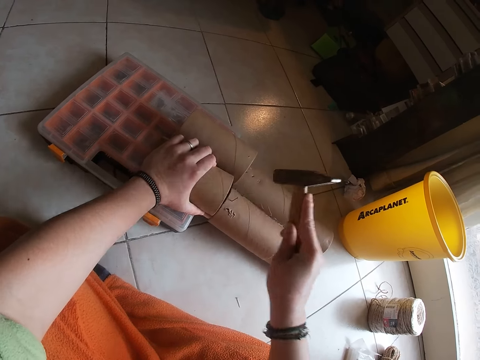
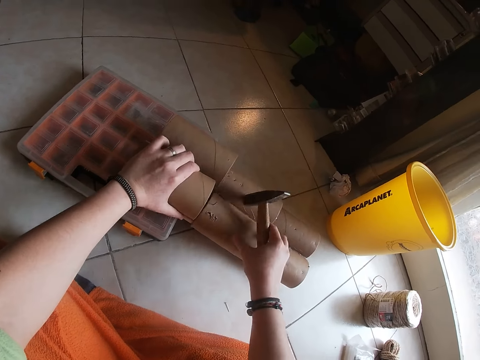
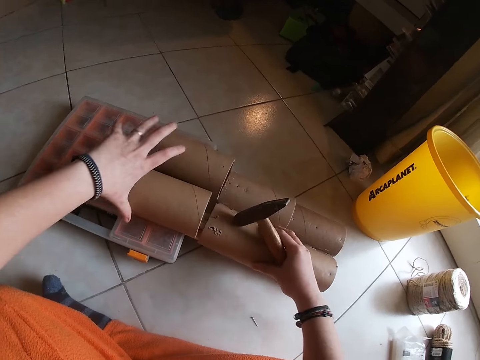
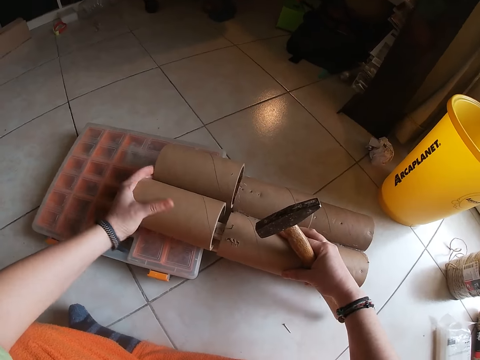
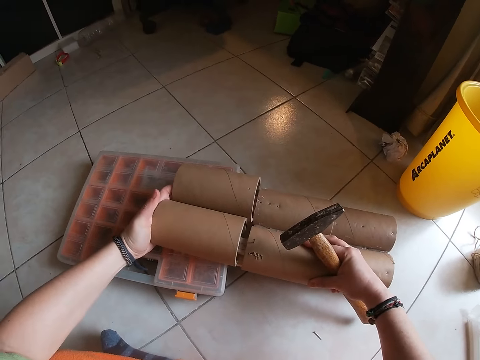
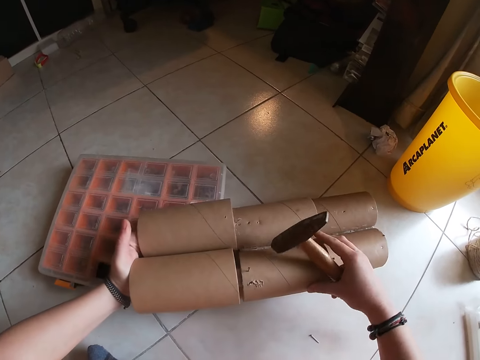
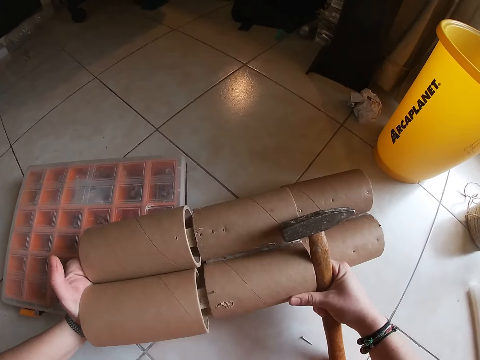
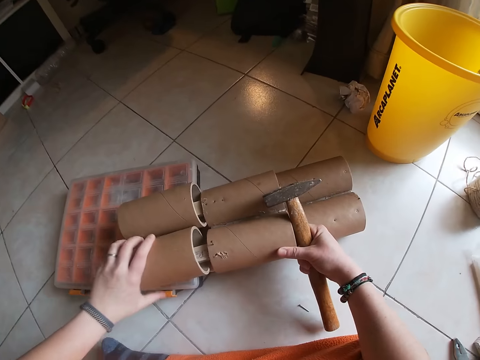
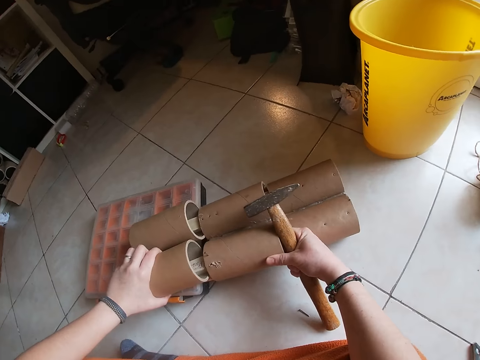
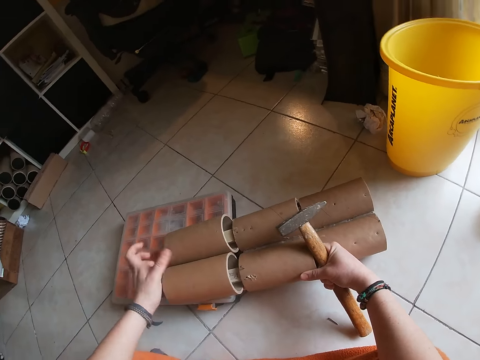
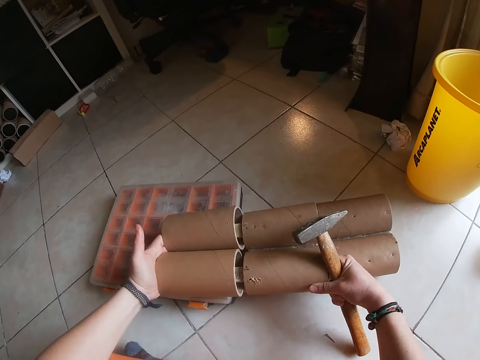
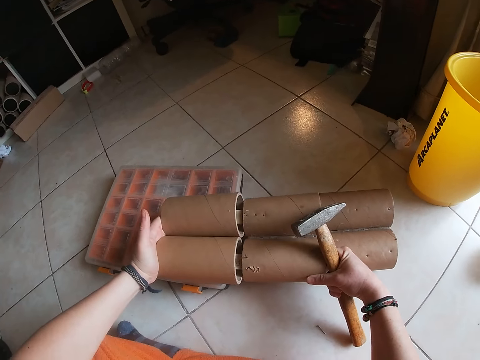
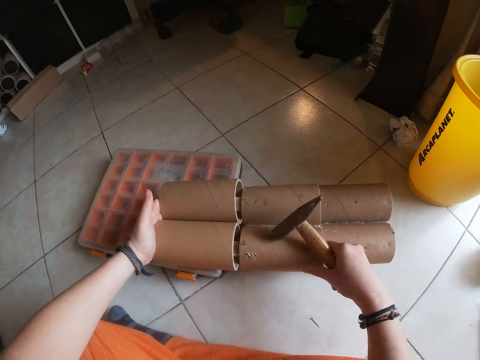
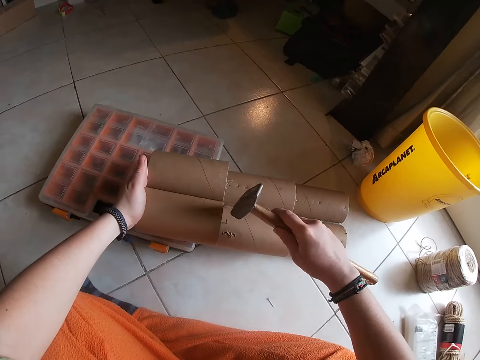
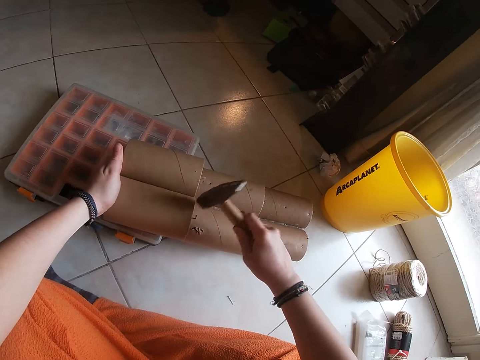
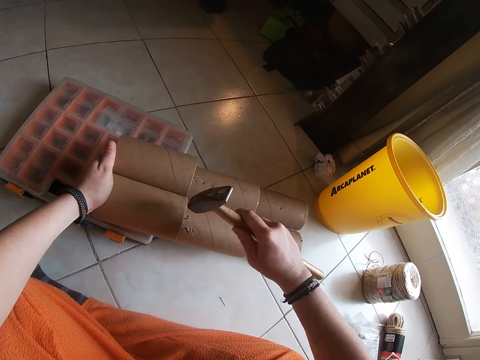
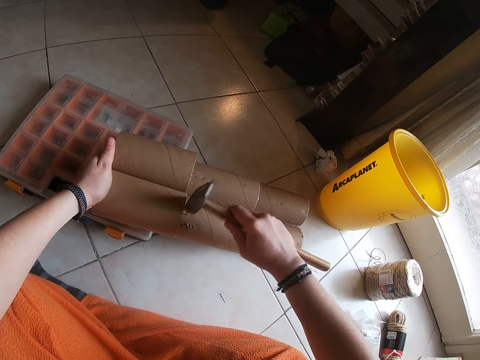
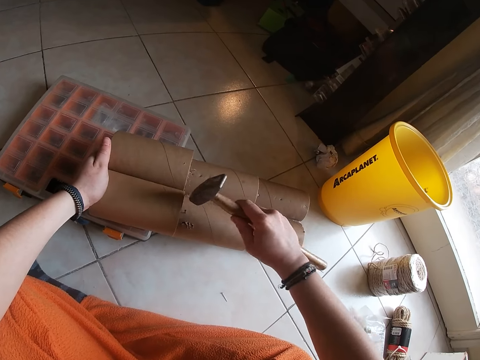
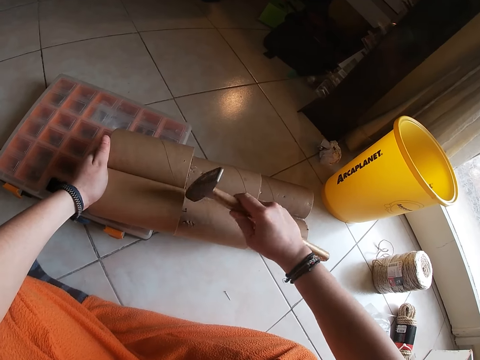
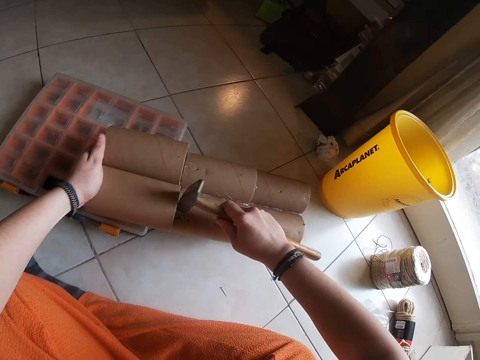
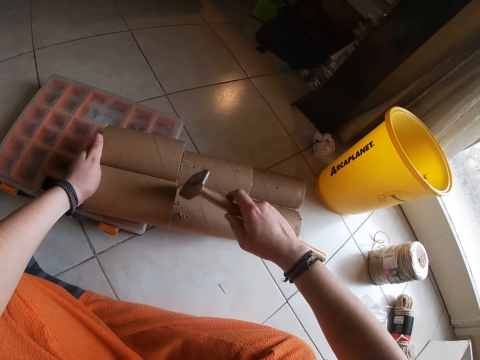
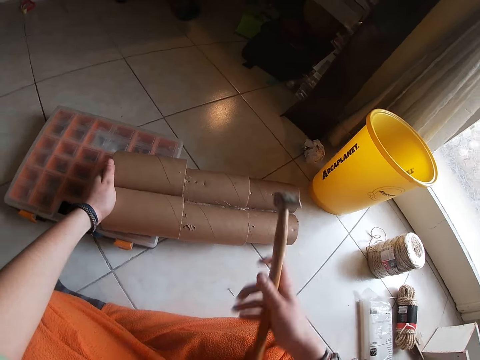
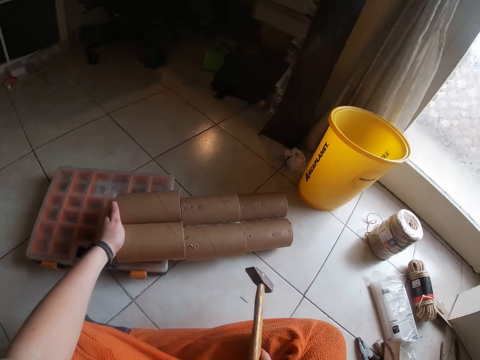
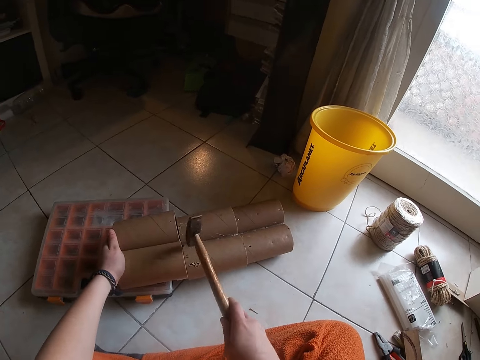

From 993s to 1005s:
The camera wearer tilts the model. They squeeze the model. They hit the nail.

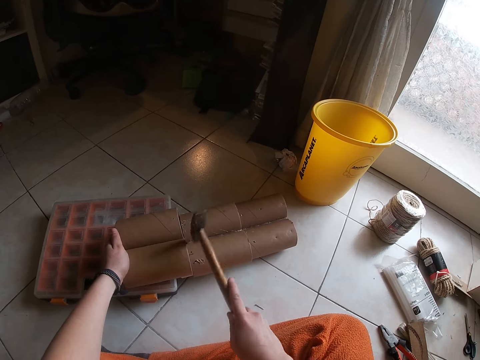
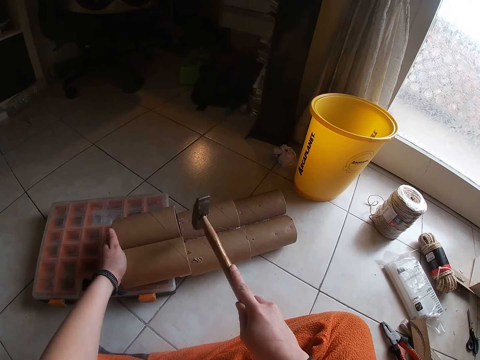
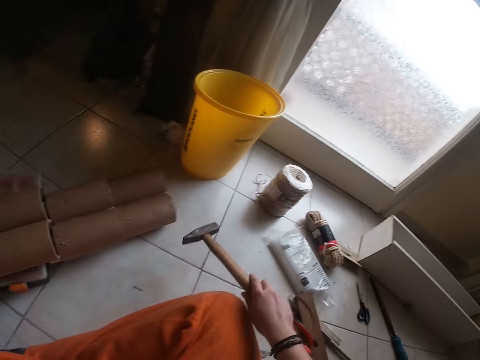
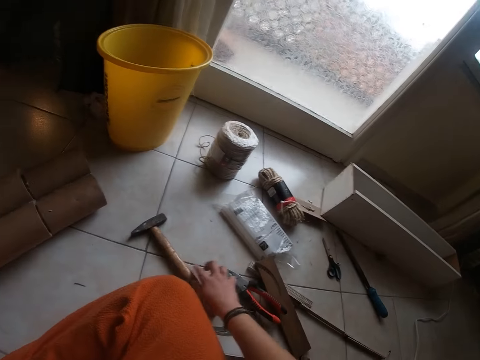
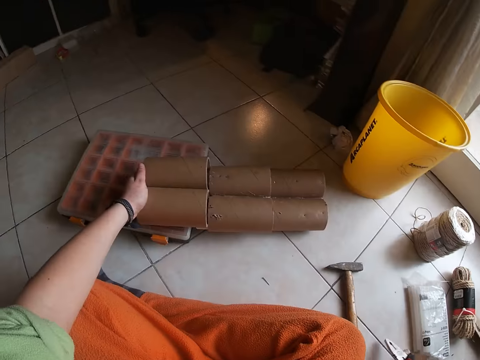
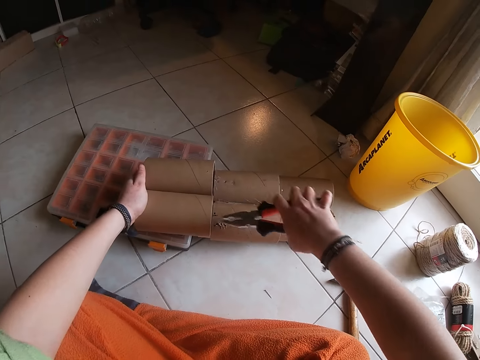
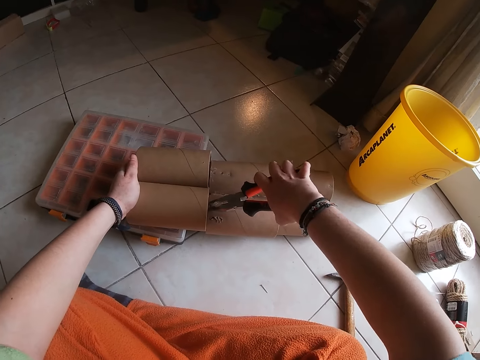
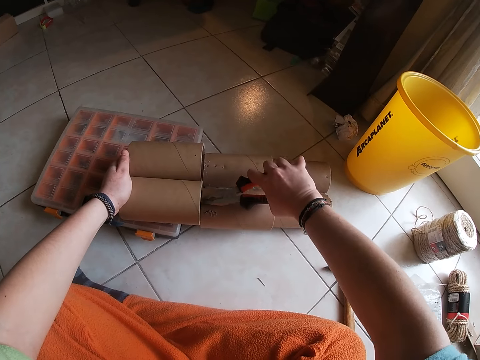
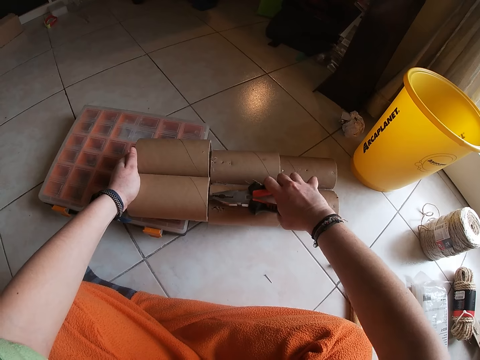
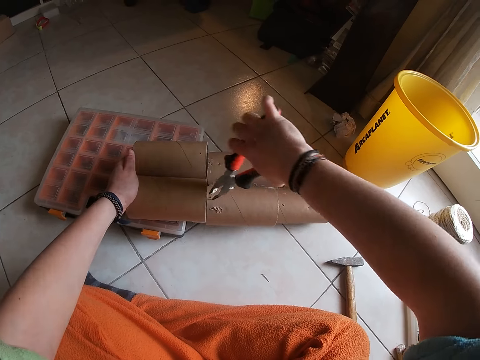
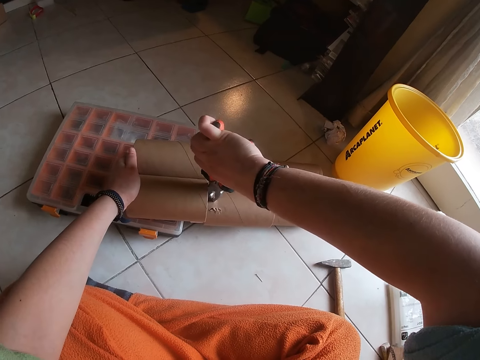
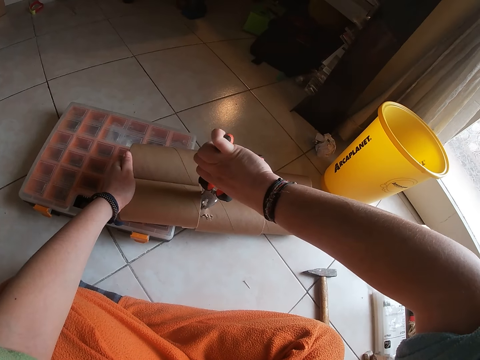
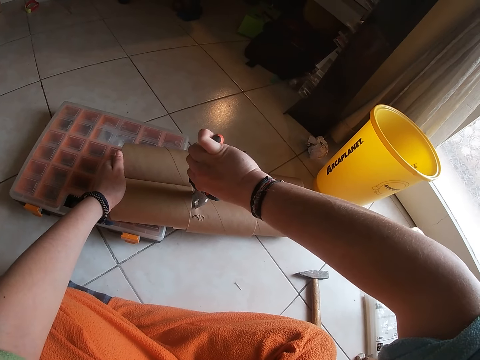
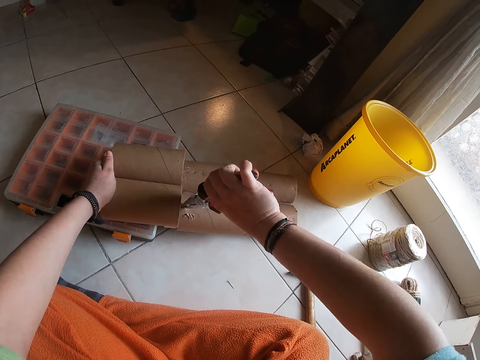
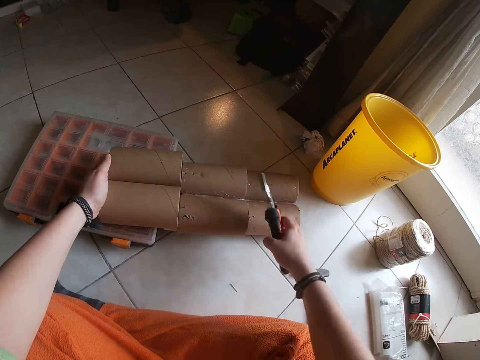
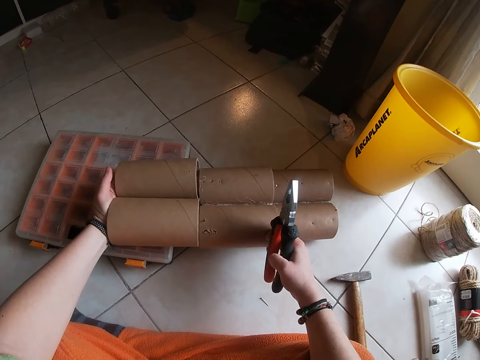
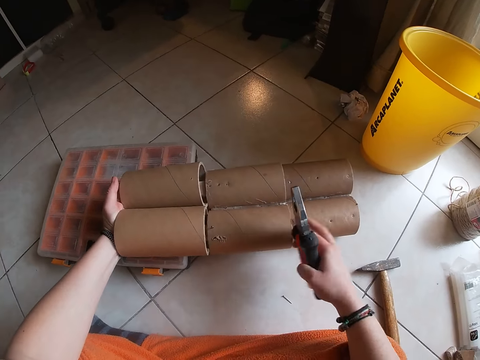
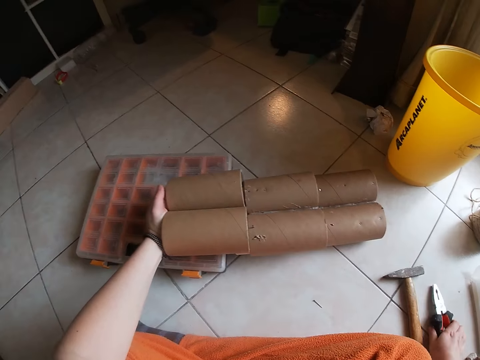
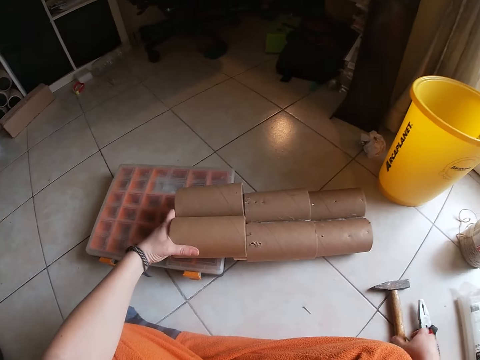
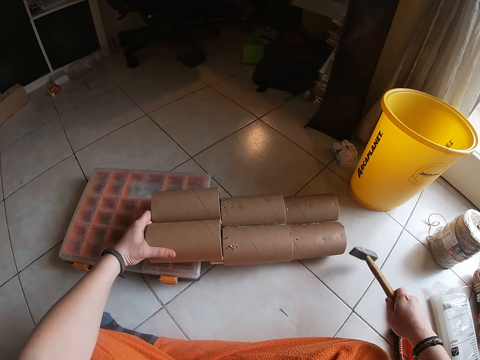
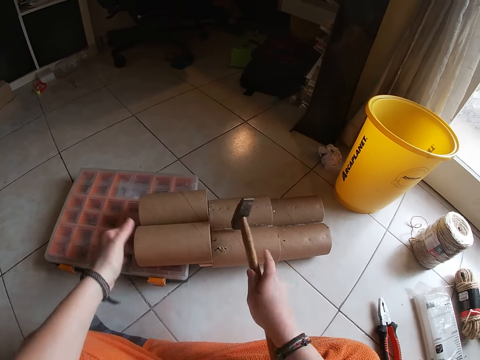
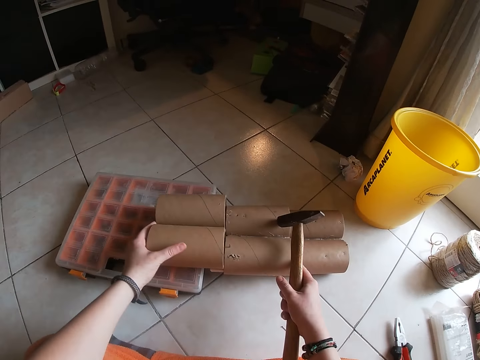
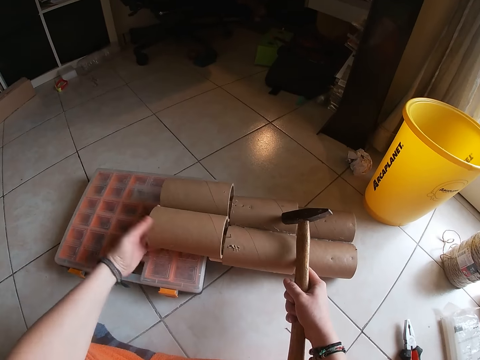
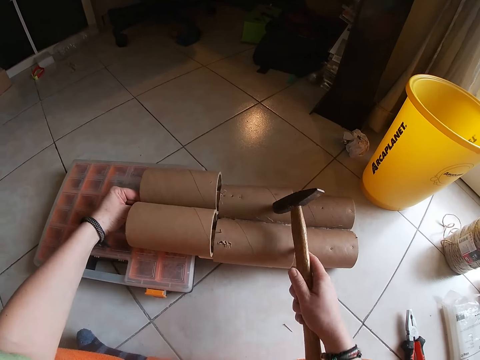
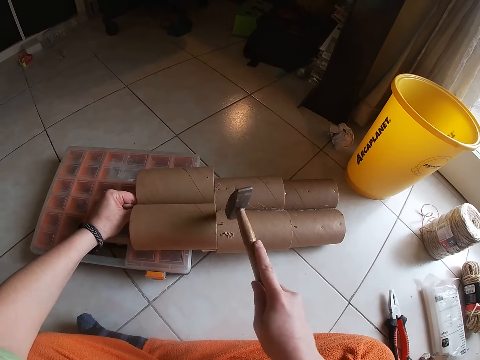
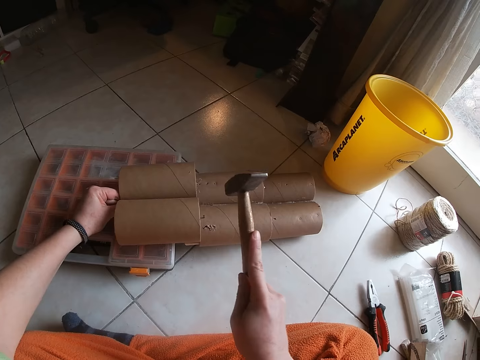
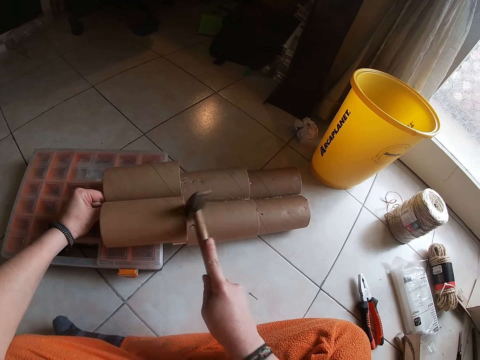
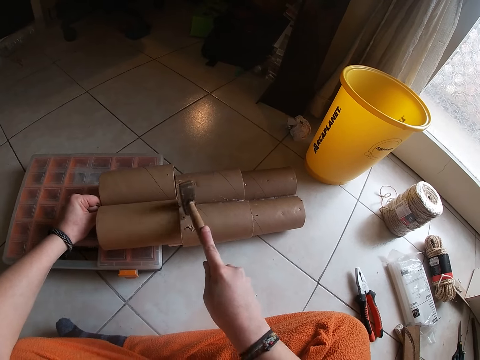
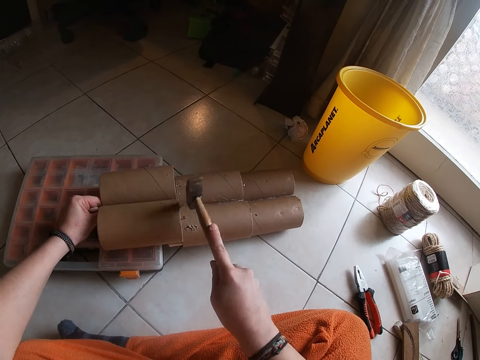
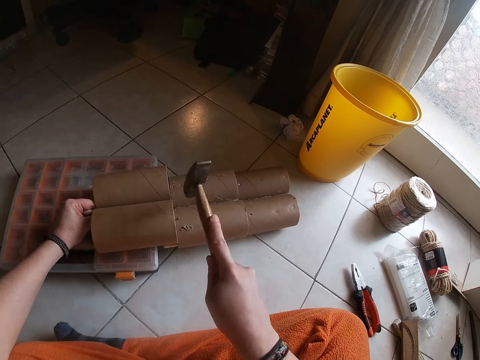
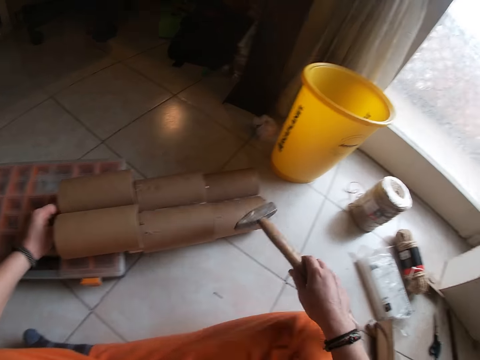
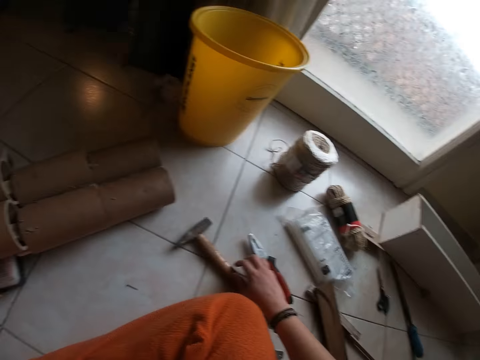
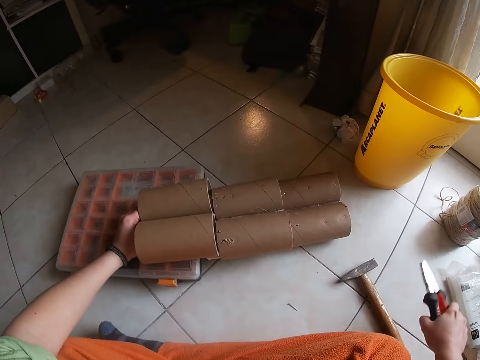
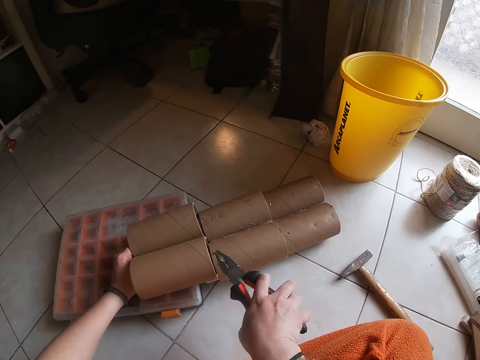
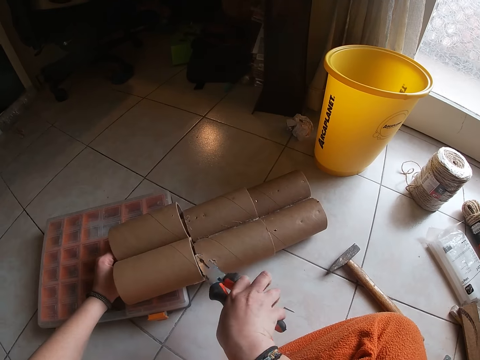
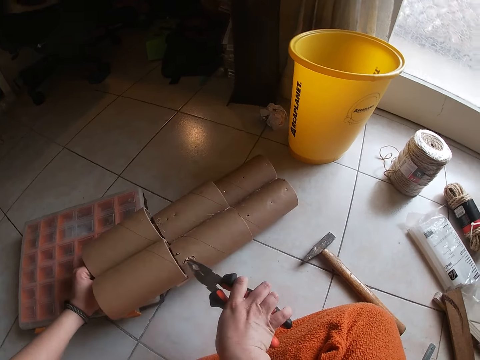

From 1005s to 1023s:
The camera wearer drops the hammer on the floor with her right hand. She picks the plier from the floor with her right hand. She touches the nail on the stack of cardboard on the floor with the plier in her right hand. She holds the nail with the pliers. She drops the plier on the floor with her right hand. She picks up the hammer from the floor with her right hand. She hits the nail on the stack of cardboard tubes on the box on the floor with the hammer in her right hand. She drops the hammer on the floor with her right hand. She picks the plier from the floor with her right hand. She touches the nail on the stack of cardboard on the floor with the plier in her right hand.
